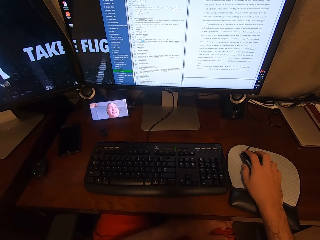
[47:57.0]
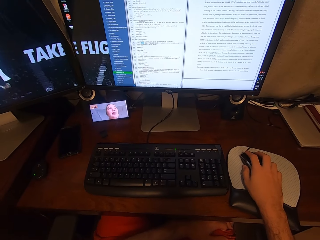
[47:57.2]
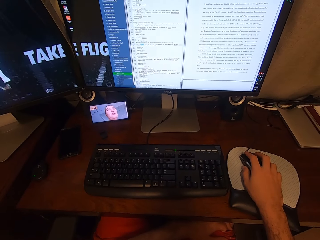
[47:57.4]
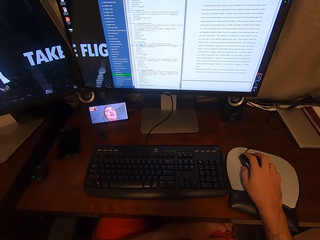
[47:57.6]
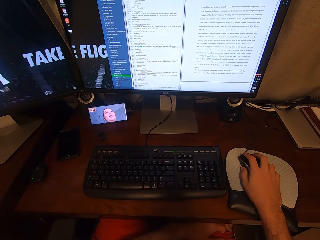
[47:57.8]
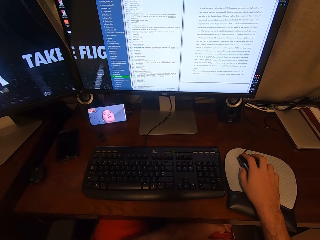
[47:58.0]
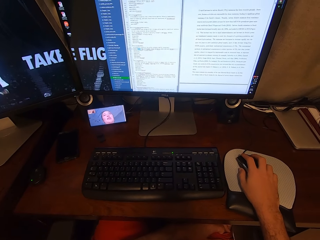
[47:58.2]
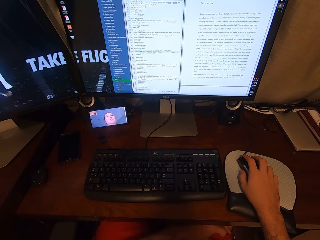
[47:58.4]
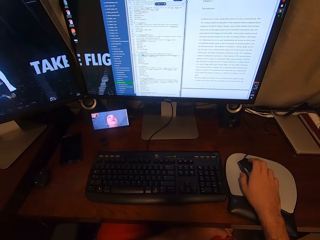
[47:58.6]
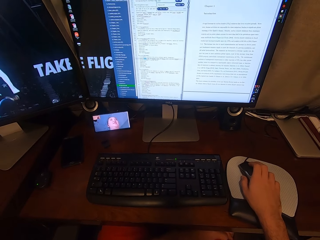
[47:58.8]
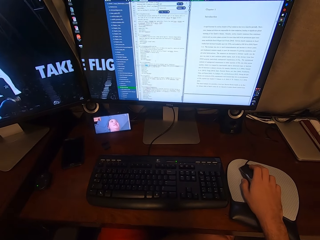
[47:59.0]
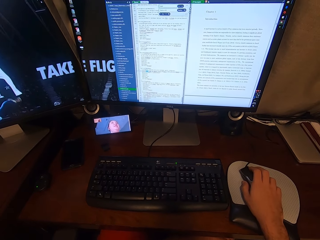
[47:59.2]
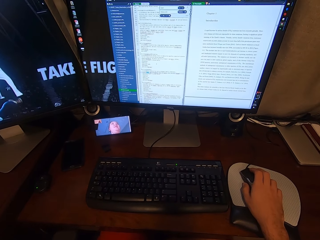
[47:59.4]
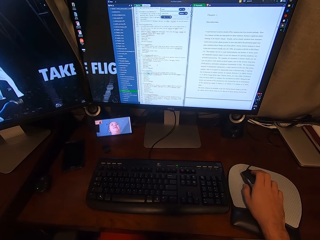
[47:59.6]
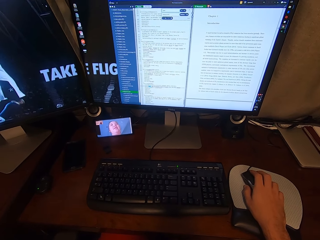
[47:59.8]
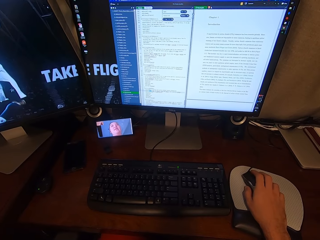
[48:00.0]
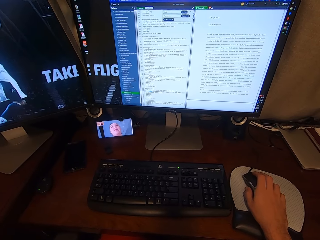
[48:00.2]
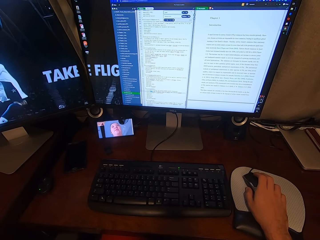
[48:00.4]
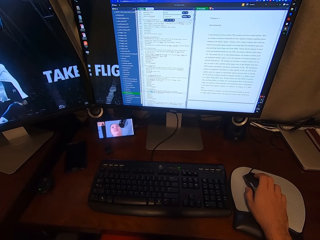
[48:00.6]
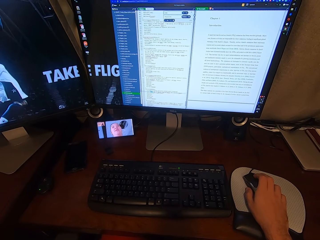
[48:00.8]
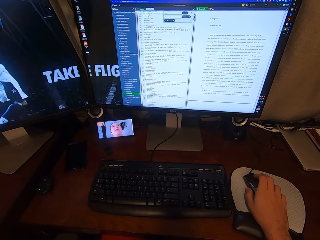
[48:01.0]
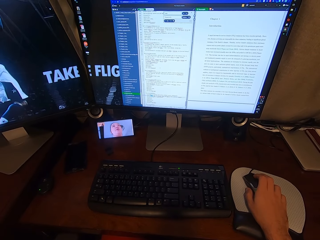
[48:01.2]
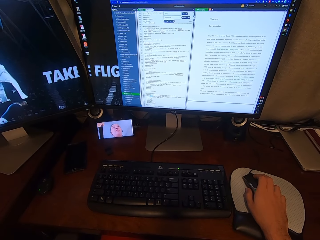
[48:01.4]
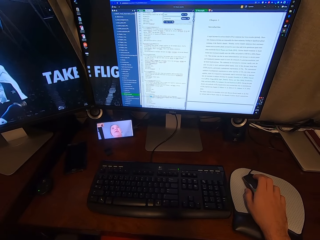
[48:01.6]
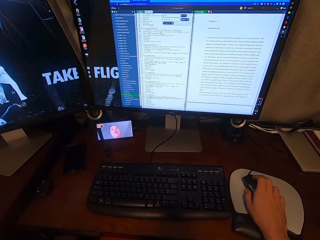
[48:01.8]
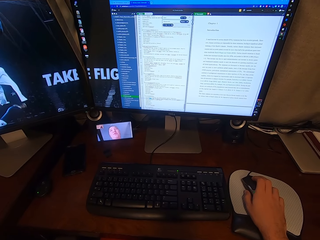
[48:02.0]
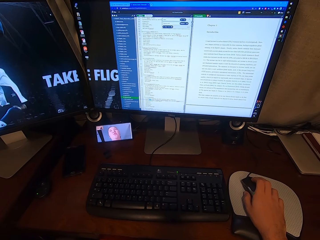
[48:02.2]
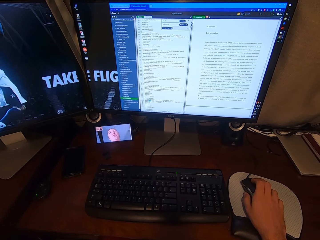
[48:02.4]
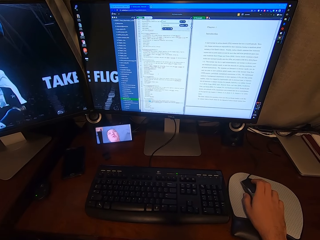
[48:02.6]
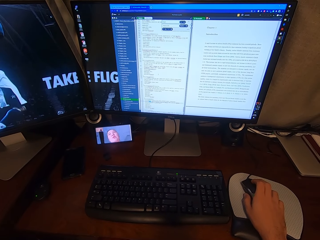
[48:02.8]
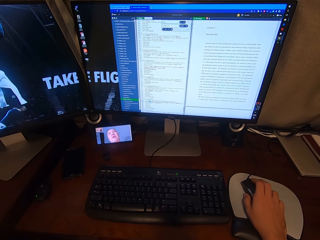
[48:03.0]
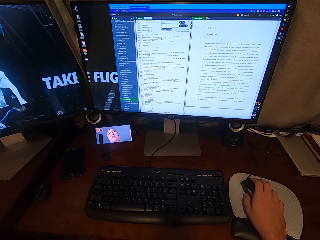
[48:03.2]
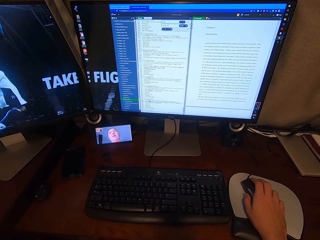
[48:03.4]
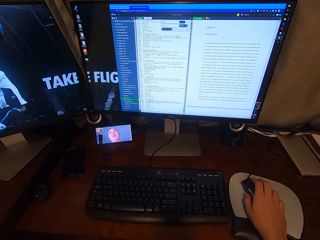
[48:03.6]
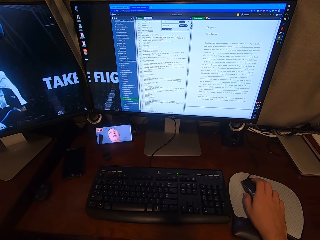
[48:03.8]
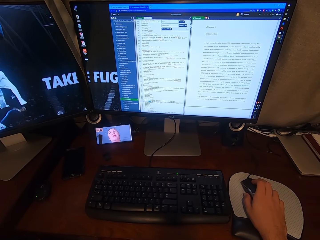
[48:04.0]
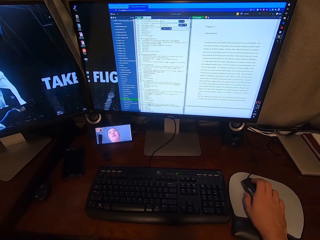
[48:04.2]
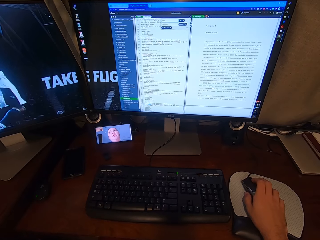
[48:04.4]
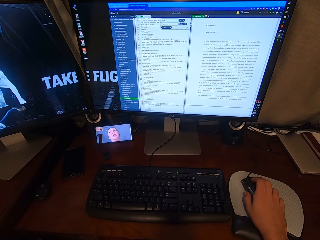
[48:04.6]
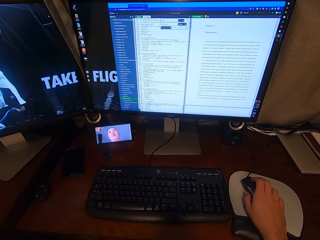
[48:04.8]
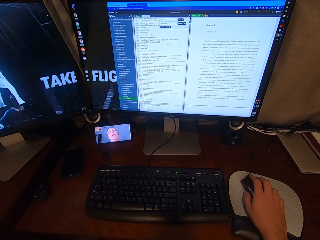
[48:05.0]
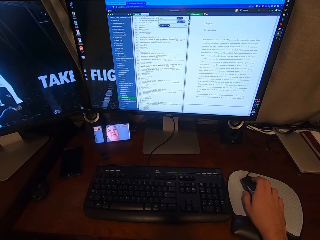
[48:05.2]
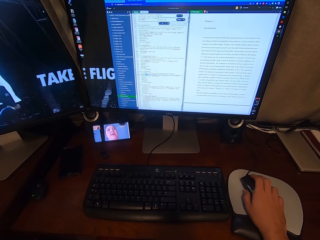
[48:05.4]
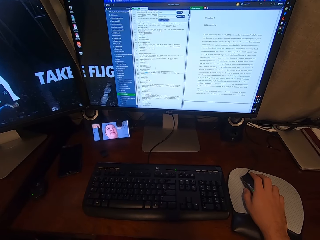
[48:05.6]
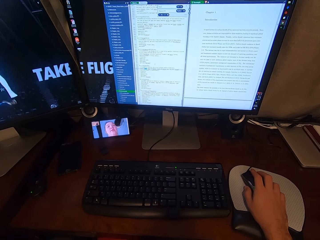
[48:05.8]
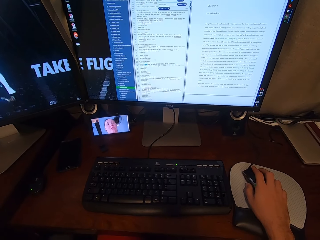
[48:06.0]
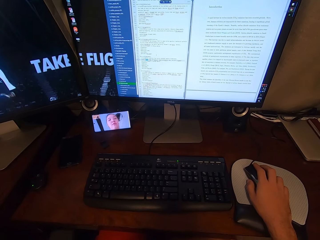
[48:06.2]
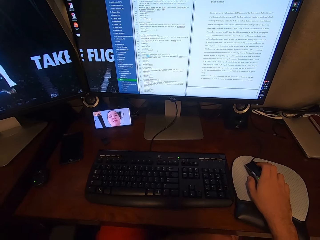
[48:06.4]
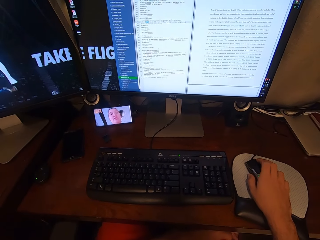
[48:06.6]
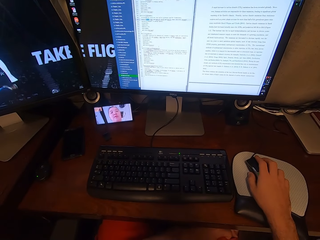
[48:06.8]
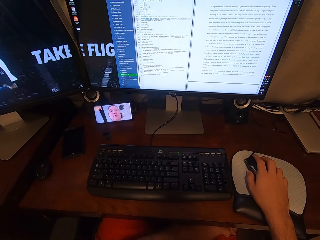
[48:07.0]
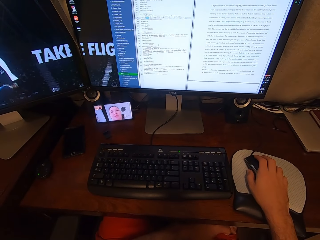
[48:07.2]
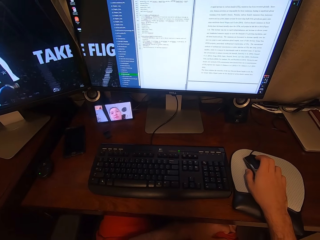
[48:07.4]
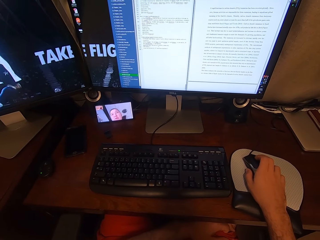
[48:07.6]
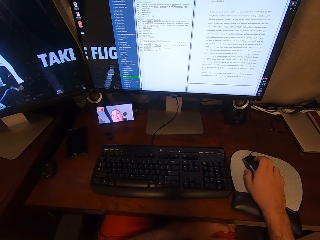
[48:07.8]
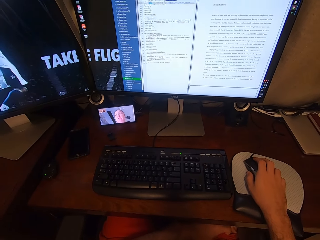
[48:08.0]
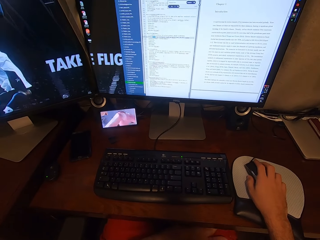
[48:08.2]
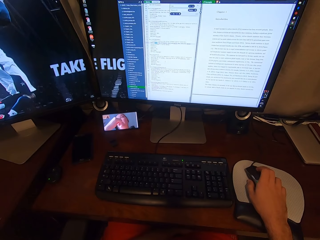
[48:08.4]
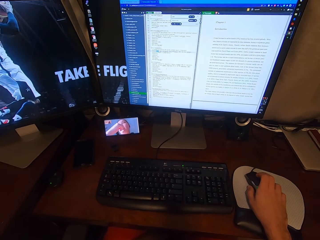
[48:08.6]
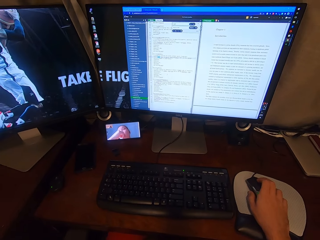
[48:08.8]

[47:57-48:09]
The camera wearer scrolls on the USB mouse attached to the desktop computer with his right hand.

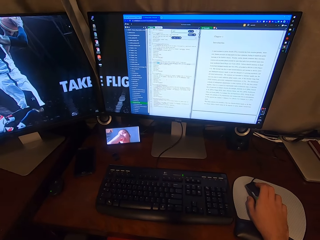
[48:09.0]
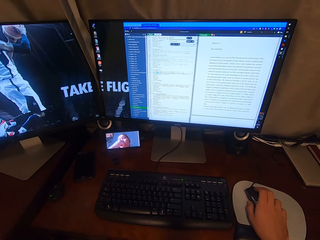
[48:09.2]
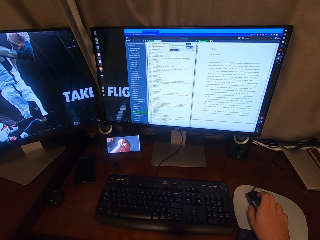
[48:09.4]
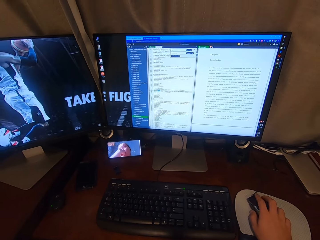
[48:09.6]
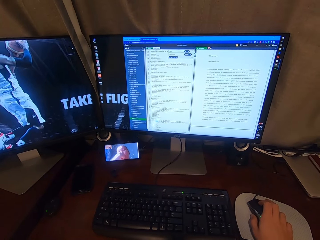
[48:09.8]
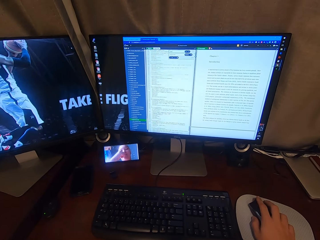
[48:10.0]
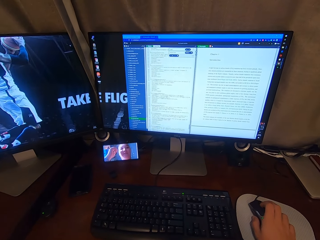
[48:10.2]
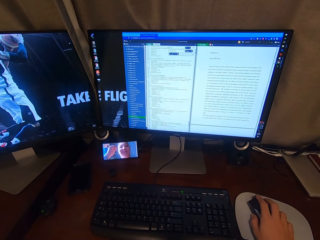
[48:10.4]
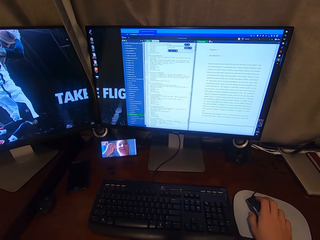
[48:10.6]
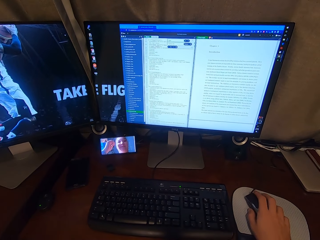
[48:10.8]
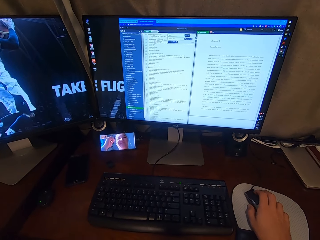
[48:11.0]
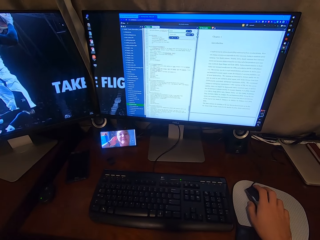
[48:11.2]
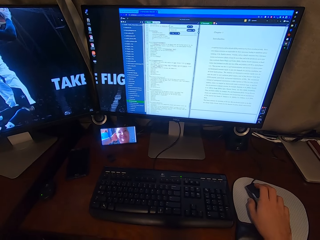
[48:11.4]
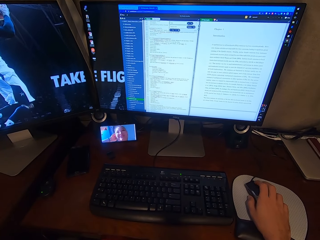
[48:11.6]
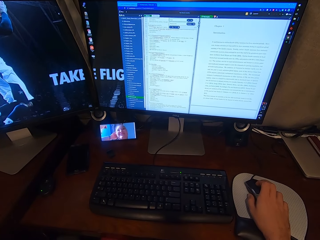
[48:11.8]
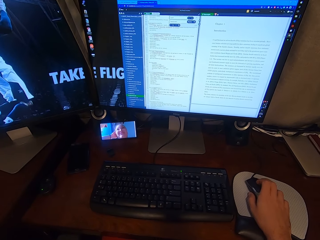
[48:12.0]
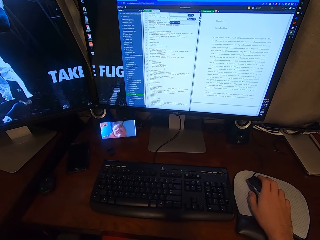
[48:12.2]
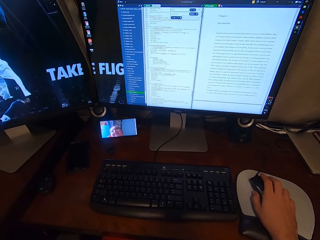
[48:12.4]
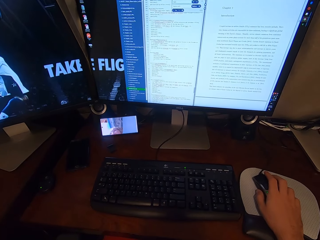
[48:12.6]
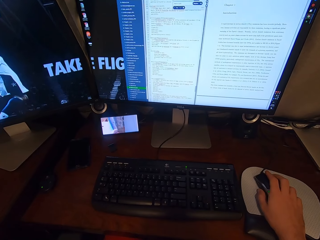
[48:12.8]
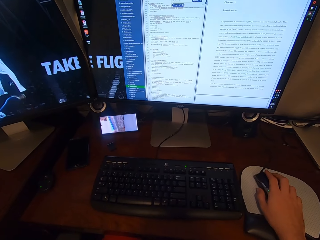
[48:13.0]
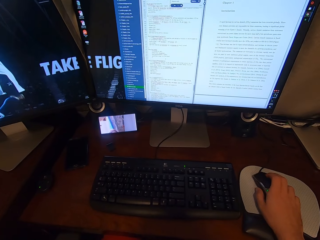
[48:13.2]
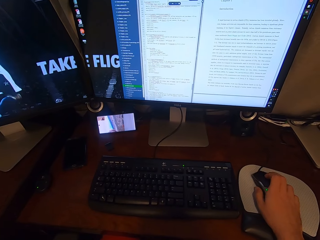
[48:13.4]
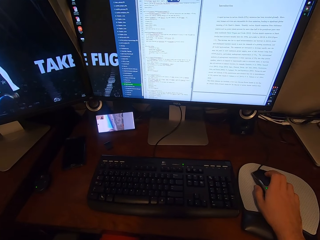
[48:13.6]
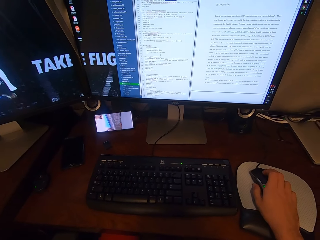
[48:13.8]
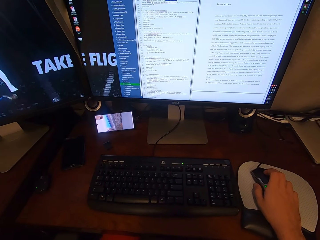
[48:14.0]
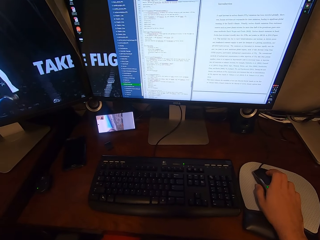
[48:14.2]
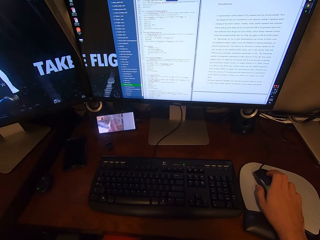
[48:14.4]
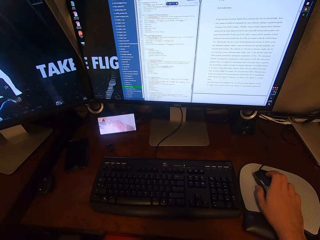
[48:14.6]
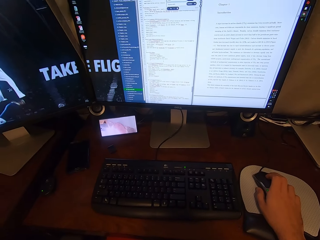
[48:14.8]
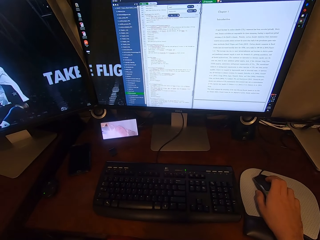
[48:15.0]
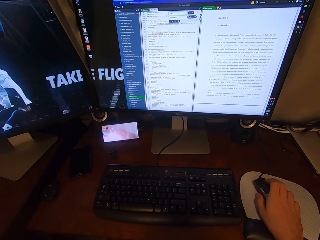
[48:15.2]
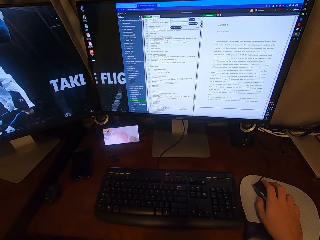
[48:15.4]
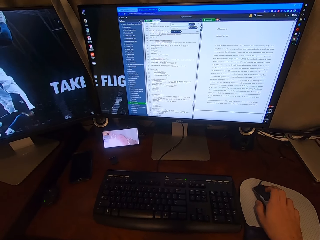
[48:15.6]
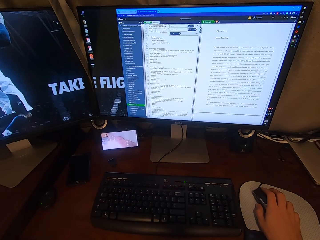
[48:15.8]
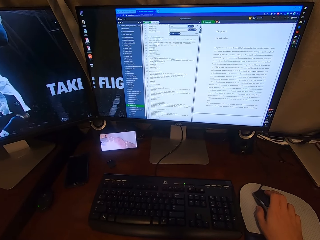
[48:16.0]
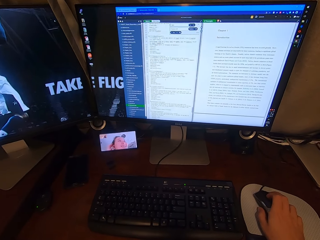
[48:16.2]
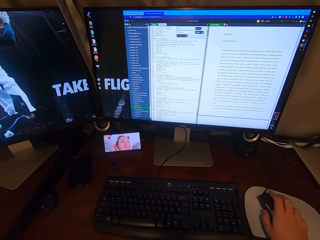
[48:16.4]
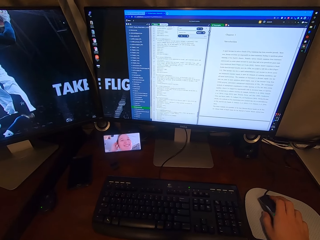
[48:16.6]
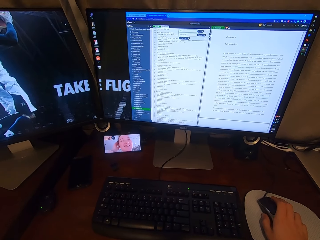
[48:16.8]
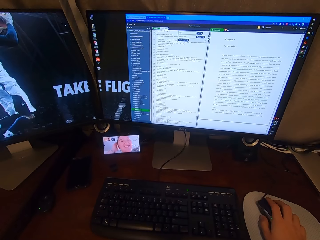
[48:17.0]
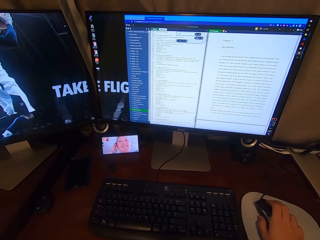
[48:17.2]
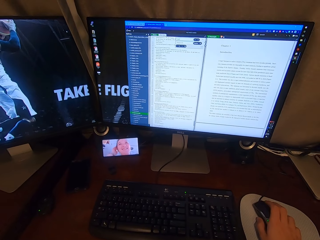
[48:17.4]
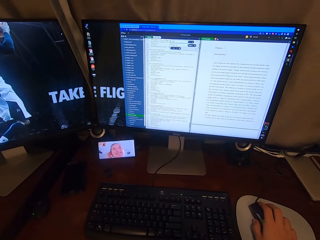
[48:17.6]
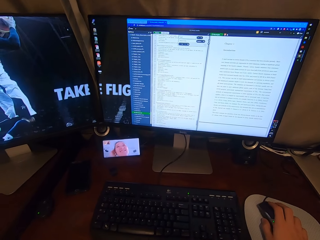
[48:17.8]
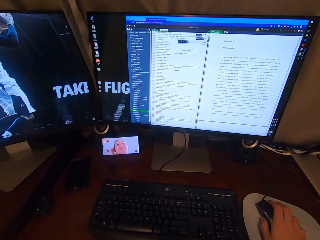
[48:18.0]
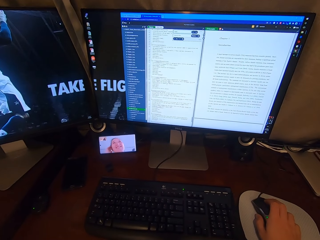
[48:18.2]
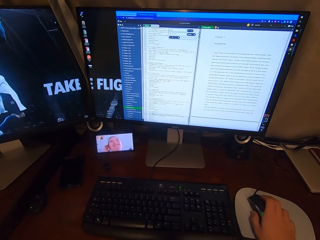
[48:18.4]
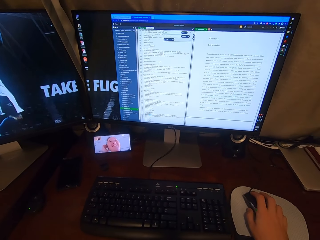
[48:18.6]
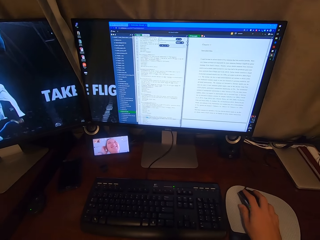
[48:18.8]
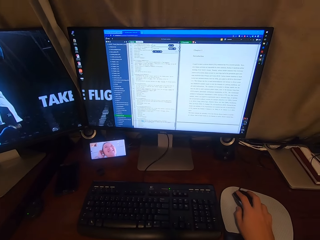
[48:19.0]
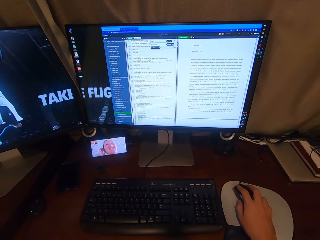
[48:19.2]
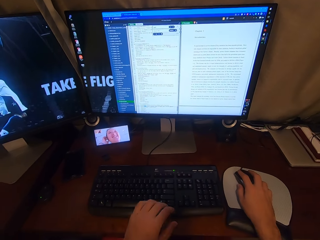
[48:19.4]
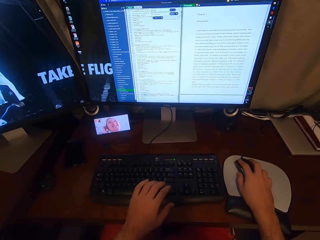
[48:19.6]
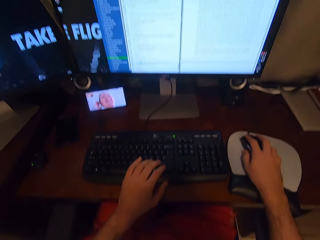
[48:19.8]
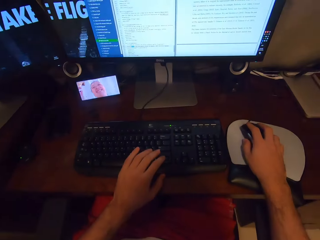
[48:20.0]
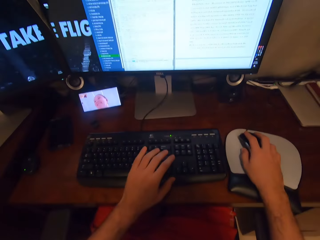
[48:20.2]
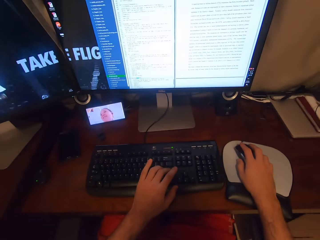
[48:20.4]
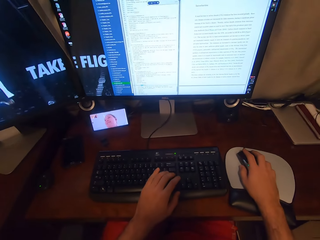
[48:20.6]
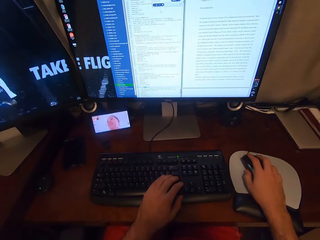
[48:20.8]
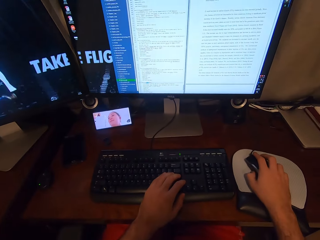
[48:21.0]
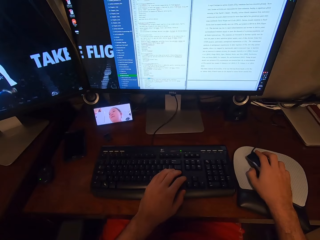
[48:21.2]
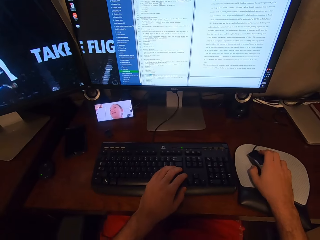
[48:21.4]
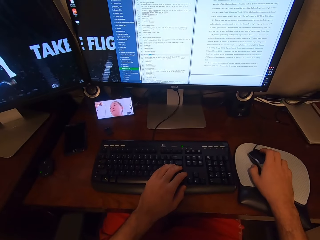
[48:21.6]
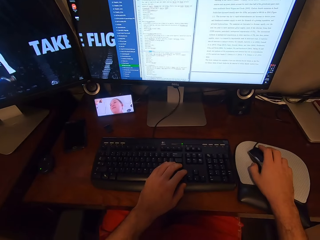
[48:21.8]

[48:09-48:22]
The camera wearer types on the keyboard attached to the desktop computer with his left hand.
